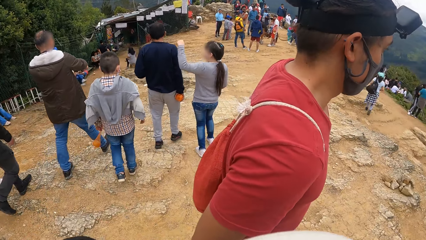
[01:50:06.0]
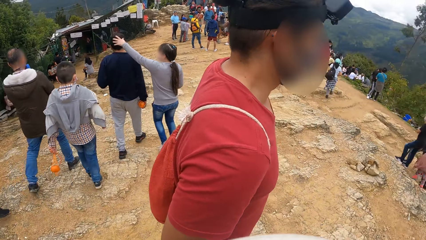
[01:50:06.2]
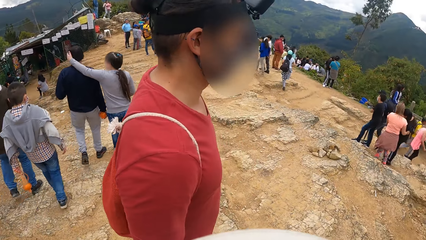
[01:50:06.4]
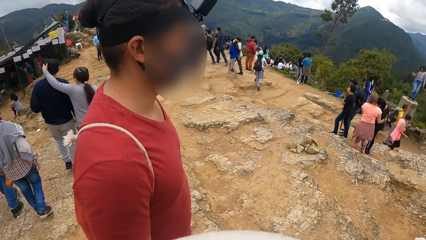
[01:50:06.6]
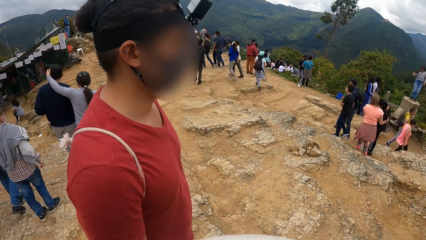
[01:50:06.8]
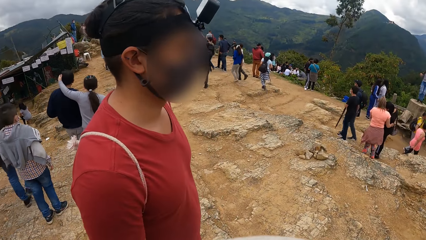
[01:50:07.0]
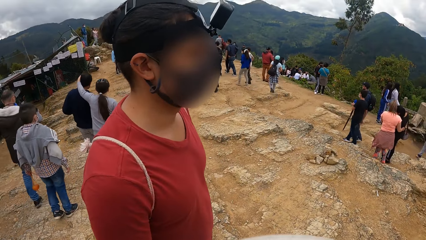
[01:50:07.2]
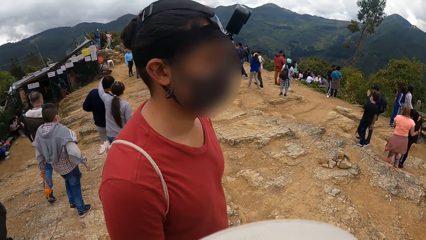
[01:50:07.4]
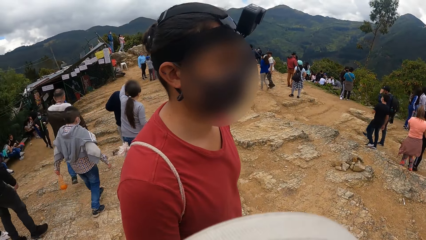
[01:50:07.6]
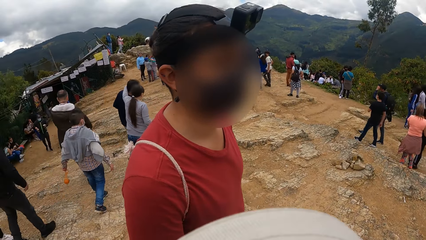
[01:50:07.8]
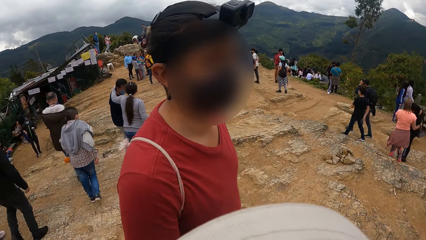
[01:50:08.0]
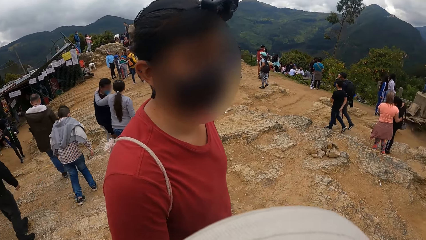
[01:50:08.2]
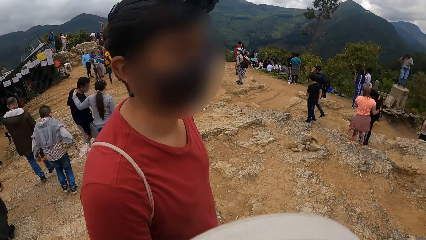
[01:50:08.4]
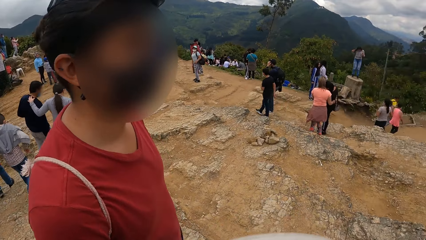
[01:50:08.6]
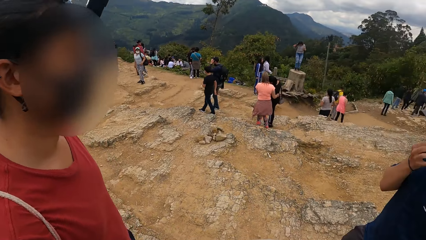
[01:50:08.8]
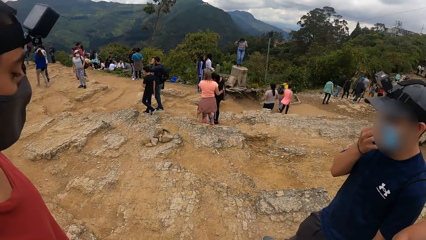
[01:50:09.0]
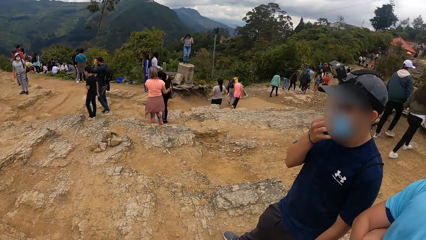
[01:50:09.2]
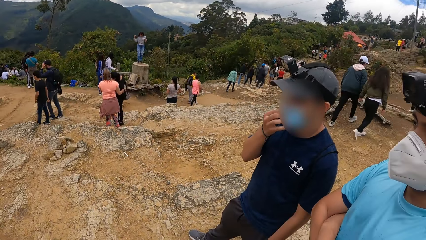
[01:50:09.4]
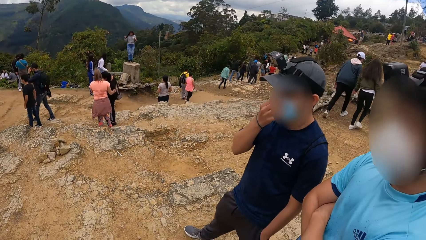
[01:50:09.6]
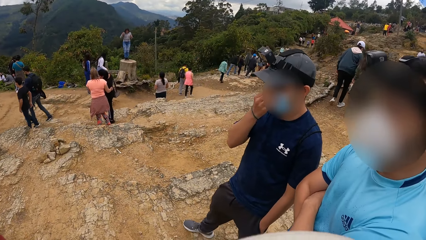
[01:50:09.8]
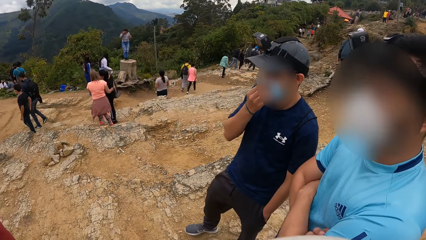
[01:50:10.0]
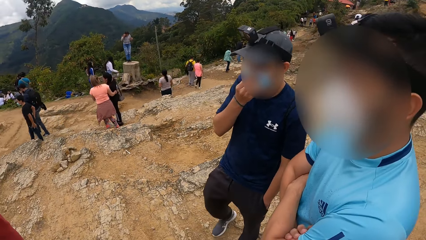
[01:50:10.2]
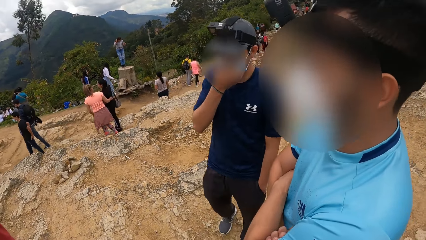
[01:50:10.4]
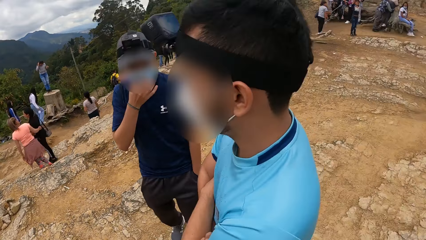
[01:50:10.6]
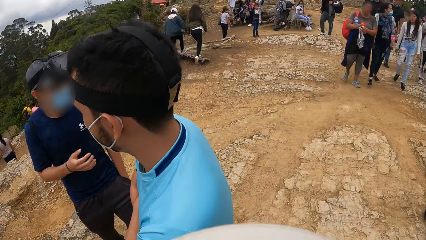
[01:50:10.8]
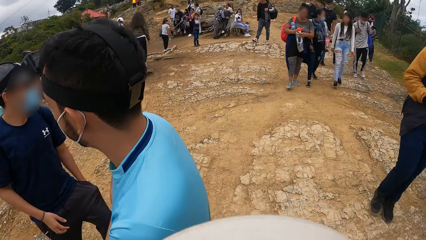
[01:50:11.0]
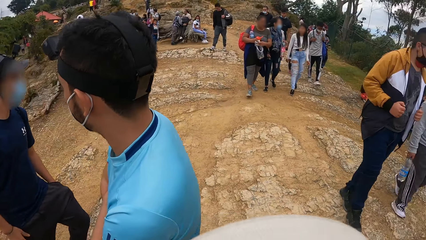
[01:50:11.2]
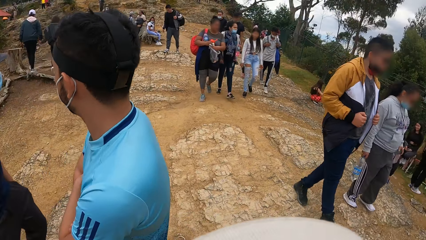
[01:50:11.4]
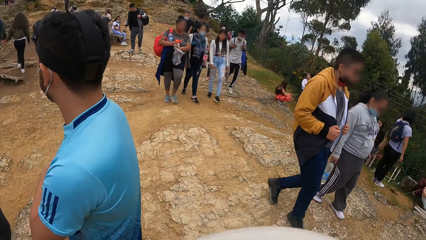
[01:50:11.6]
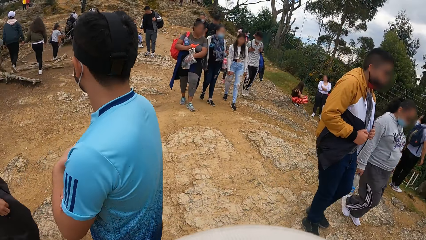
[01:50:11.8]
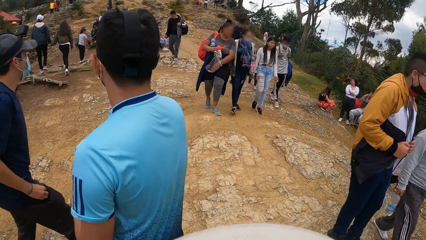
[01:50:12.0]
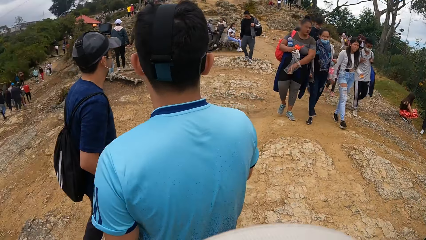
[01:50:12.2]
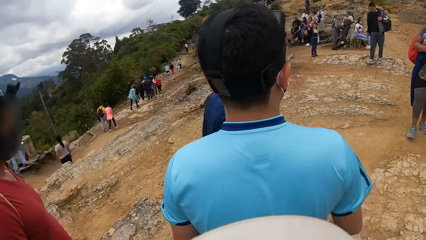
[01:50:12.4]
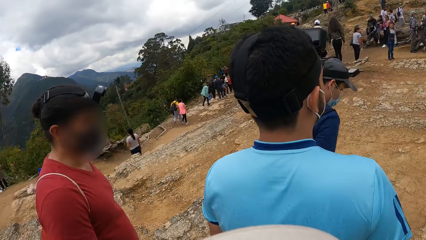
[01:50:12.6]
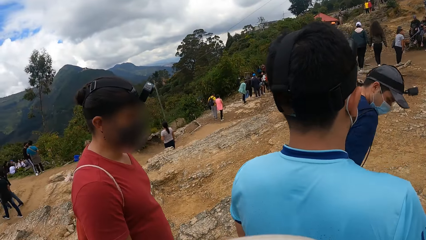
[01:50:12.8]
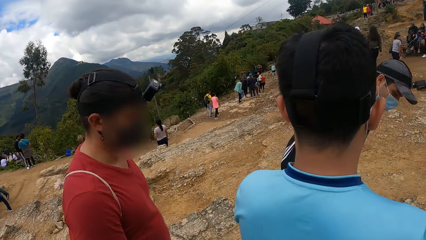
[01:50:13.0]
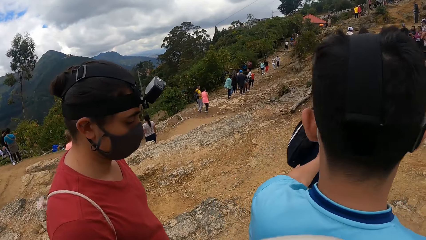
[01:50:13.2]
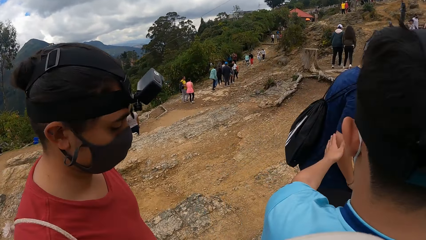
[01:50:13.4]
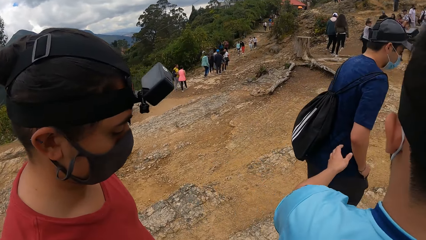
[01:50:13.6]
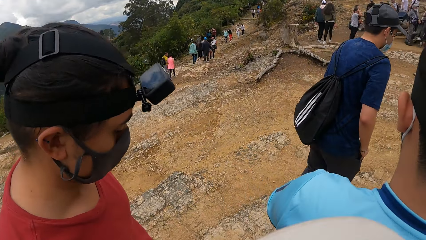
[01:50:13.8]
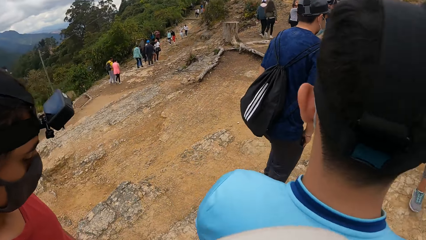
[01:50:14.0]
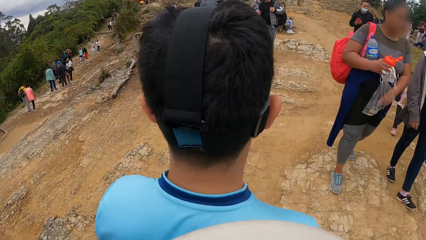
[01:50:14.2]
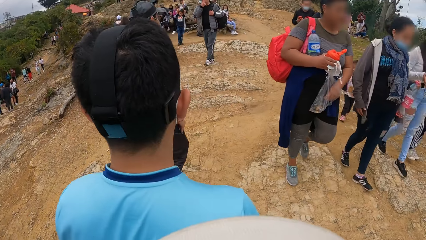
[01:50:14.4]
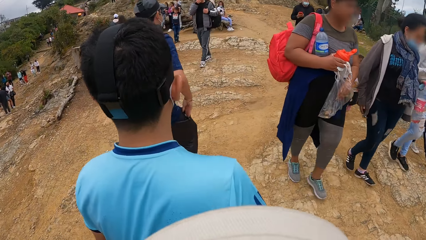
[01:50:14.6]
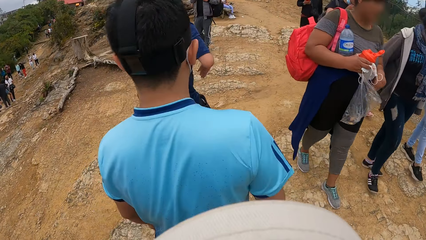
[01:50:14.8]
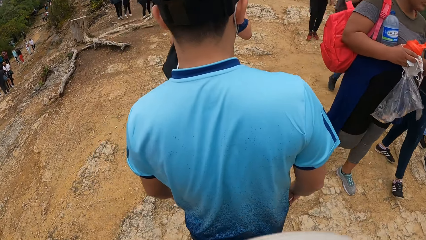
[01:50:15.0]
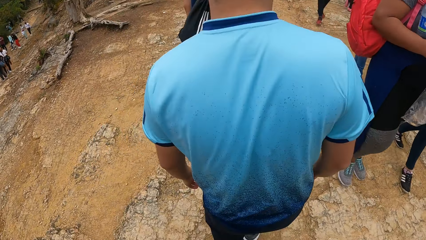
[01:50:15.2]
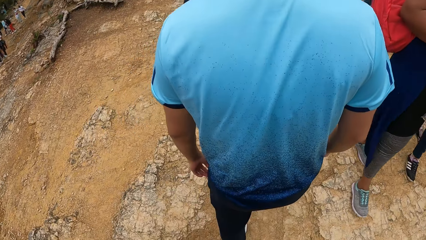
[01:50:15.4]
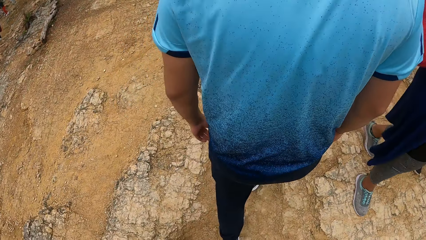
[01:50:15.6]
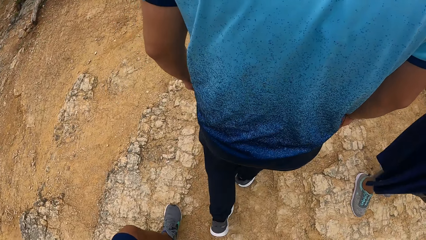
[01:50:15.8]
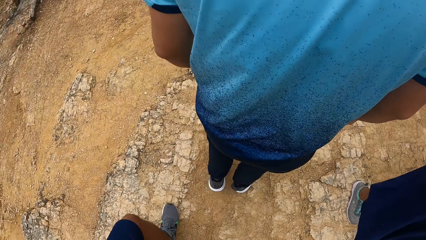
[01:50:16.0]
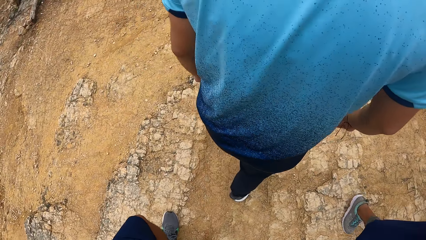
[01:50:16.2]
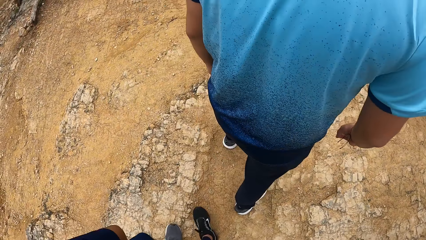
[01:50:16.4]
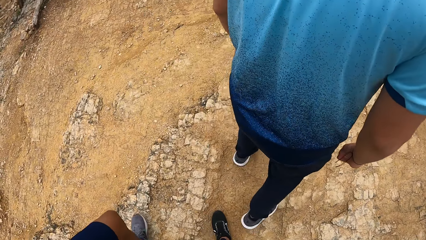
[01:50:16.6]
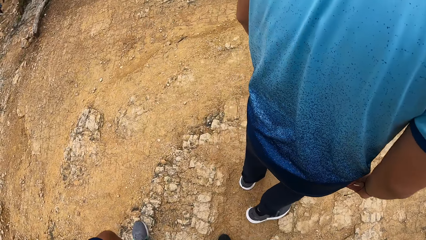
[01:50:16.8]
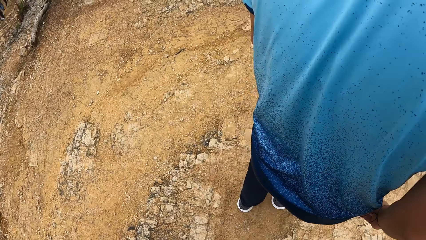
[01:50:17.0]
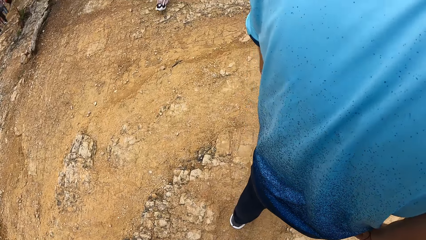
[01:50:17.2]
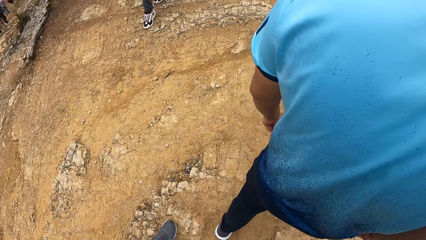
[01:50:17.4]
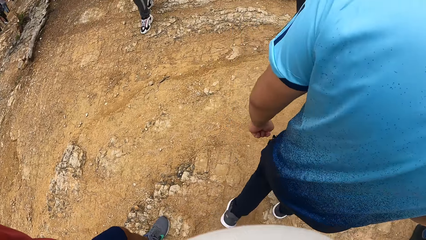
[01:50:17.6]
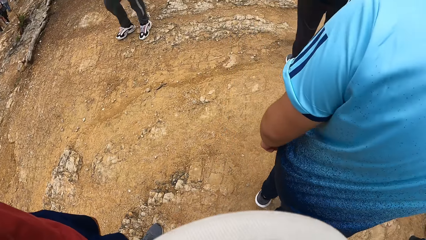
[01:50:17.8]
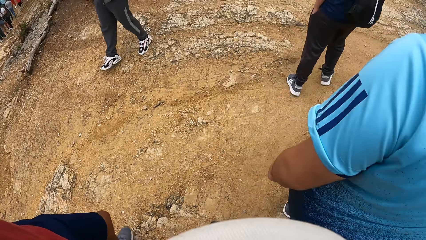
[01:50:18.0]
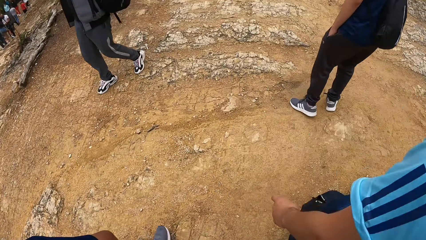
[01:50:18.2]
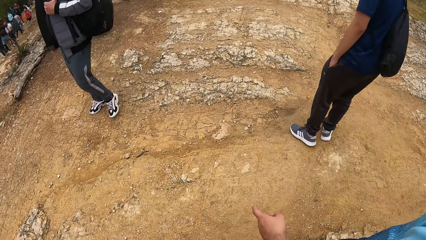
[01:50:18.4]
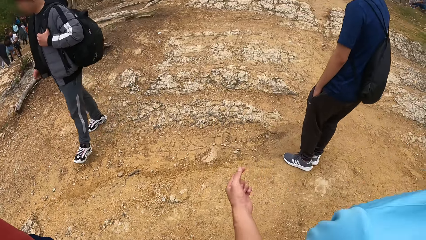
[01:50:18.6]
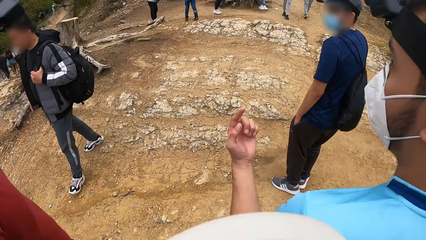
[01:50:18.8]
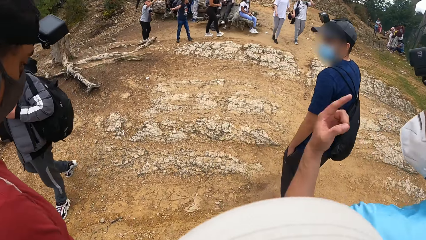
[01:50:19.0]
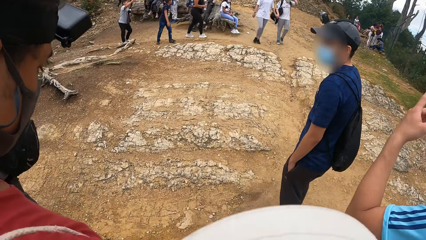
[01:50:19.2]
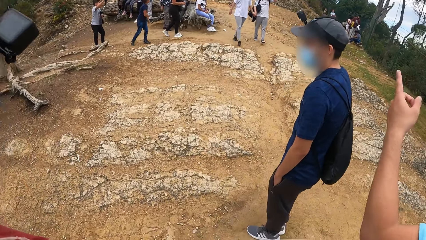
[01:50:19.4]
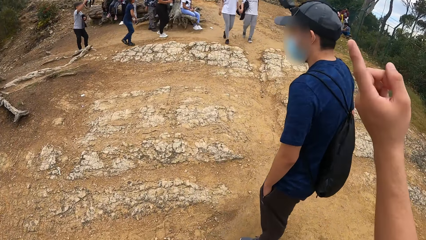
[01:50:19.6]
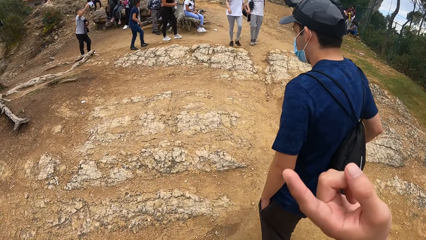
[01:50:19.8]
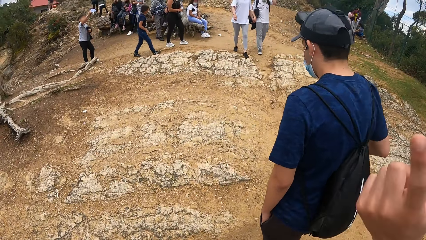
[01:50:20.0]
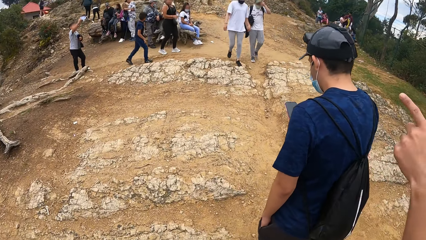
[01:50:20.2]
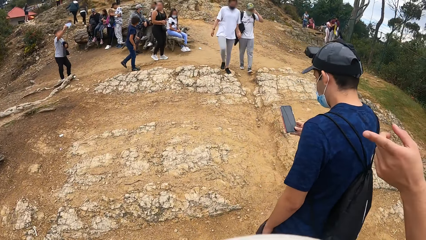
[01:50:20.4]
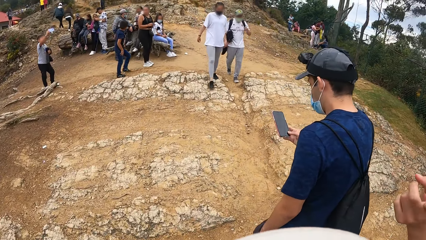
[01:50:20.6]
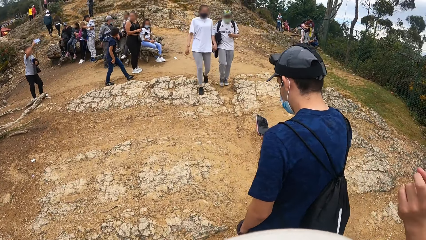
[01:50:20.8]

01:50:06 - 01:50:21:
A man adjusts his nose mask with his right hand. Another man, a third man and the first man walk at the mountain. The camera wearer walks up the hill with the first man, the other man and the third man. The other man interacts with the camera wearer. The first man unpockets a phone and operates the phone.
